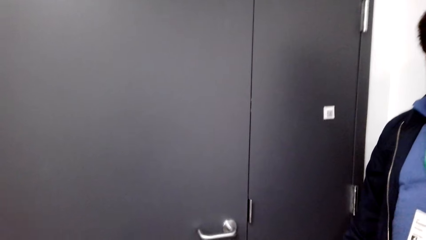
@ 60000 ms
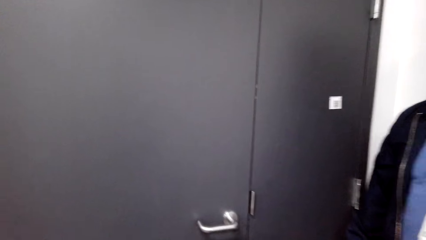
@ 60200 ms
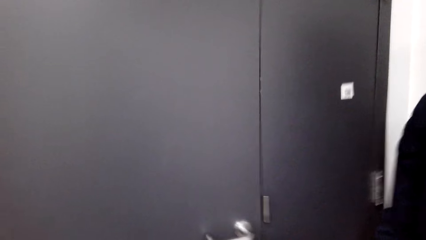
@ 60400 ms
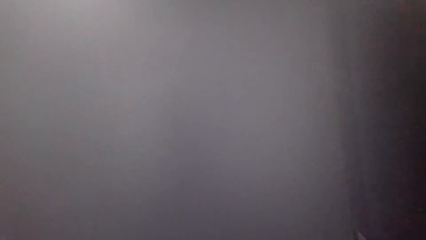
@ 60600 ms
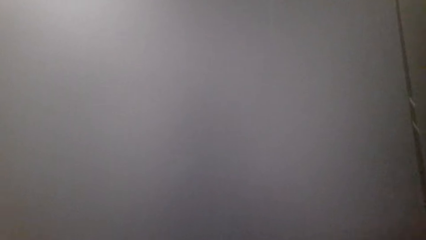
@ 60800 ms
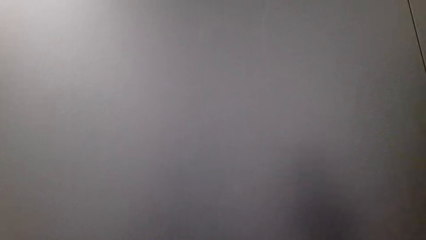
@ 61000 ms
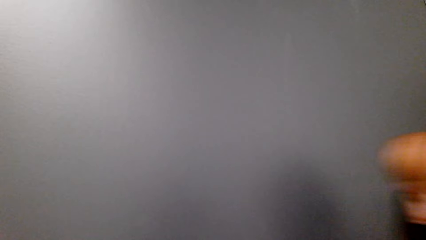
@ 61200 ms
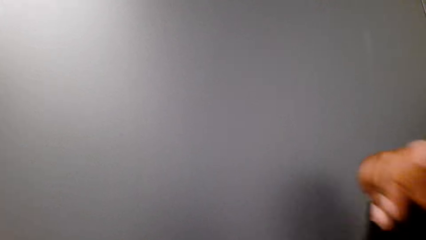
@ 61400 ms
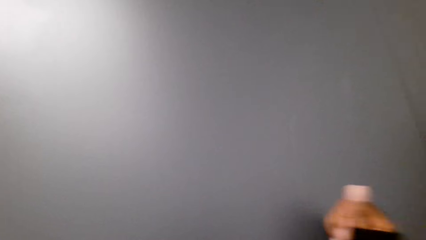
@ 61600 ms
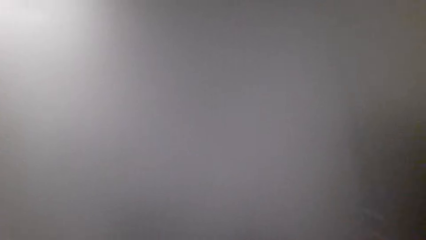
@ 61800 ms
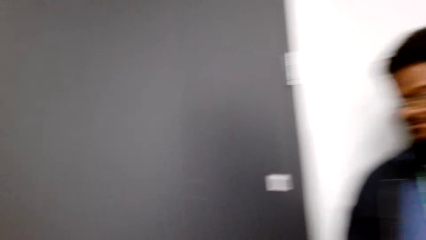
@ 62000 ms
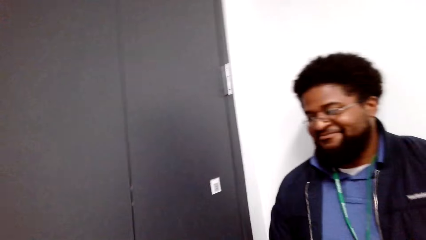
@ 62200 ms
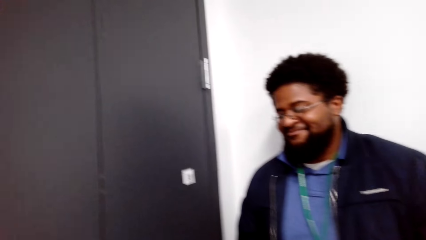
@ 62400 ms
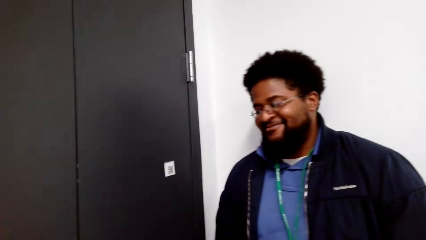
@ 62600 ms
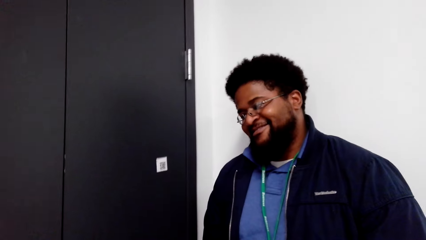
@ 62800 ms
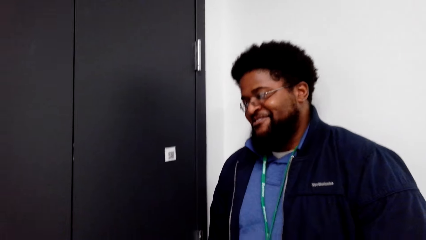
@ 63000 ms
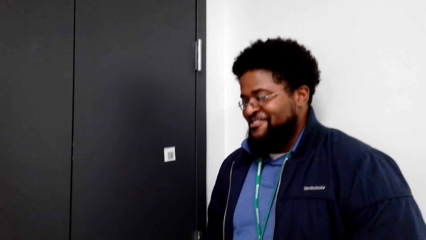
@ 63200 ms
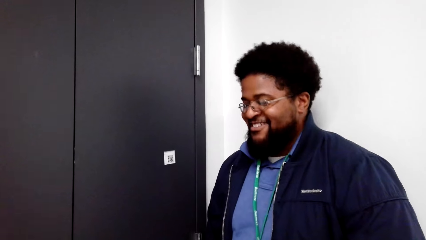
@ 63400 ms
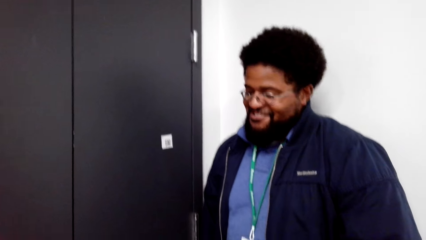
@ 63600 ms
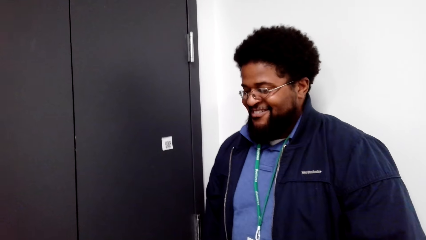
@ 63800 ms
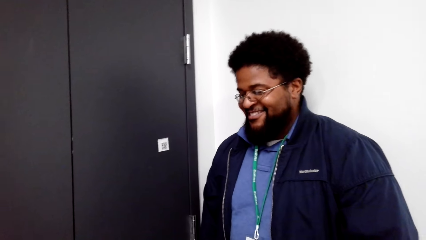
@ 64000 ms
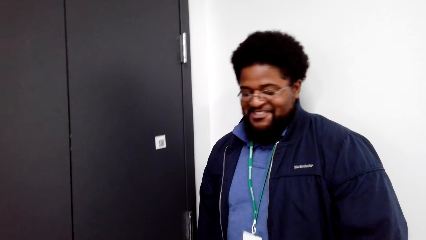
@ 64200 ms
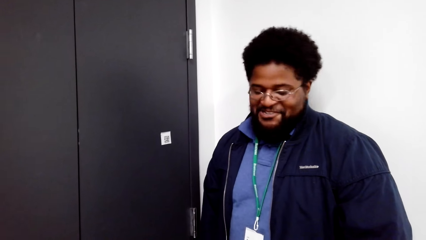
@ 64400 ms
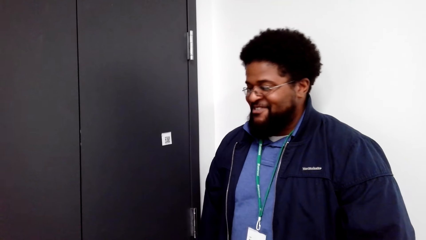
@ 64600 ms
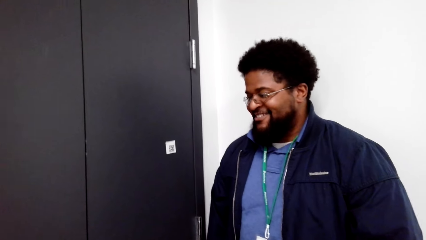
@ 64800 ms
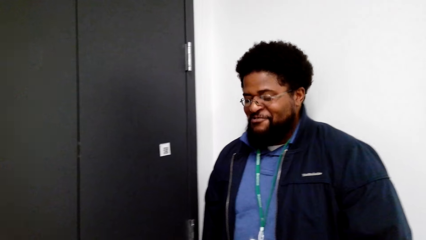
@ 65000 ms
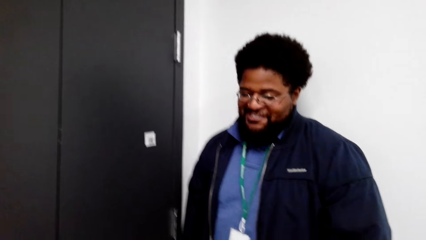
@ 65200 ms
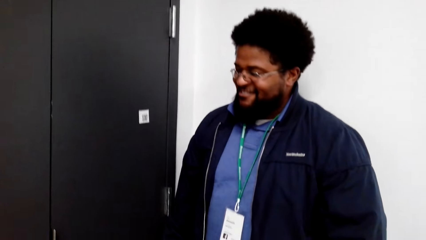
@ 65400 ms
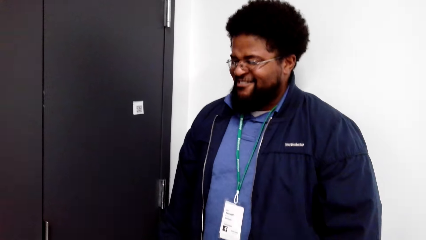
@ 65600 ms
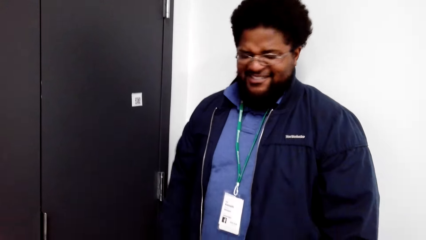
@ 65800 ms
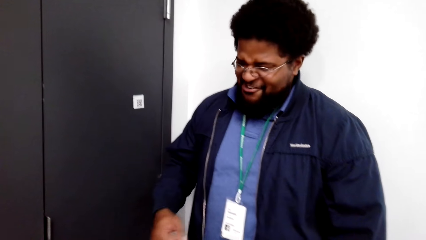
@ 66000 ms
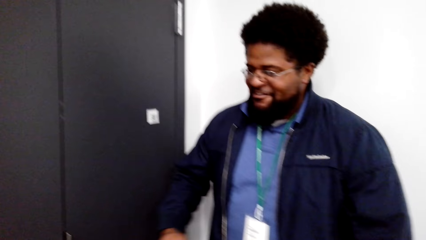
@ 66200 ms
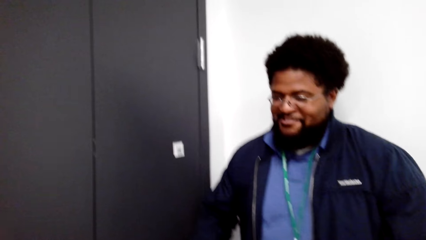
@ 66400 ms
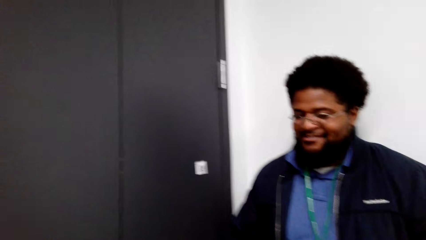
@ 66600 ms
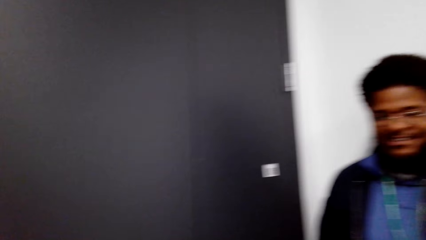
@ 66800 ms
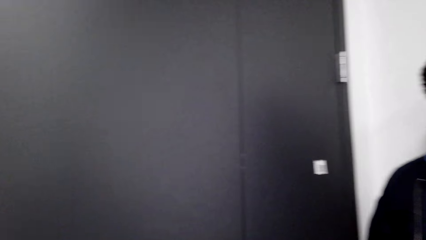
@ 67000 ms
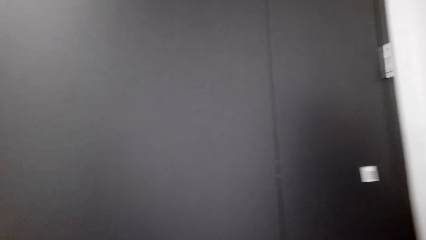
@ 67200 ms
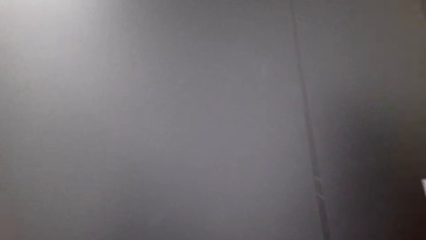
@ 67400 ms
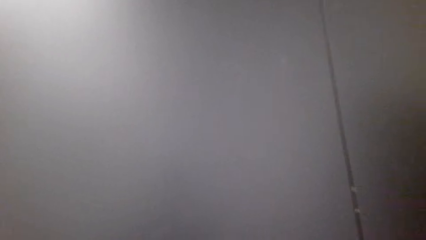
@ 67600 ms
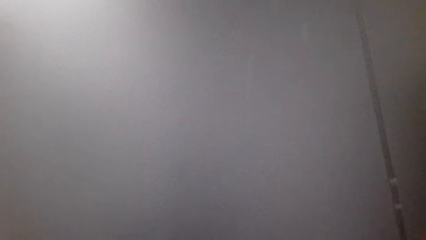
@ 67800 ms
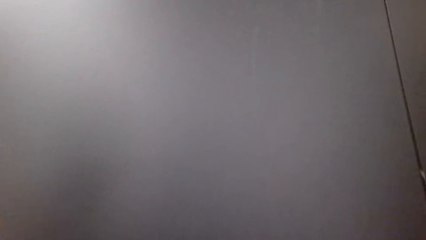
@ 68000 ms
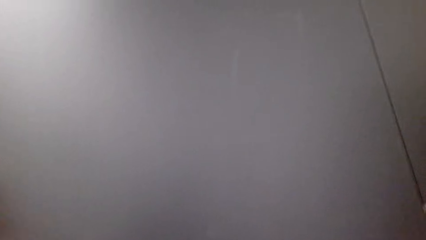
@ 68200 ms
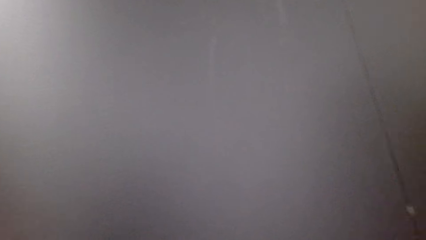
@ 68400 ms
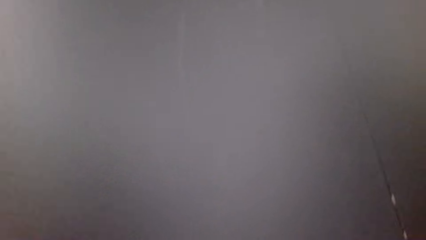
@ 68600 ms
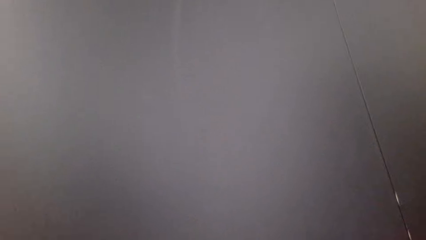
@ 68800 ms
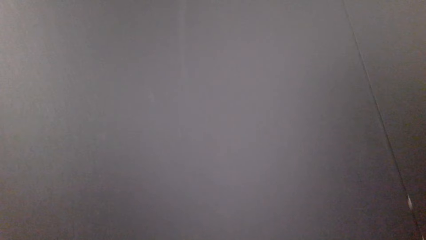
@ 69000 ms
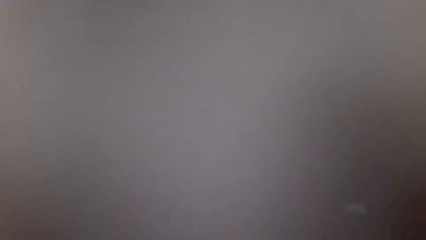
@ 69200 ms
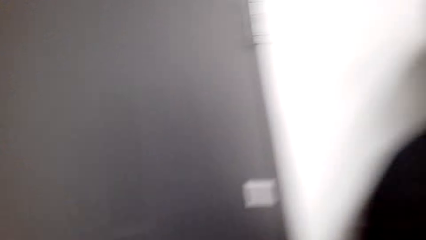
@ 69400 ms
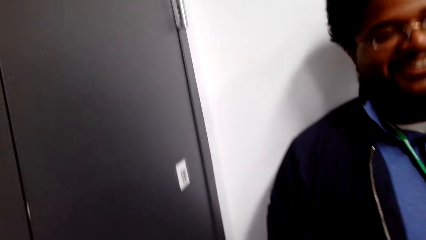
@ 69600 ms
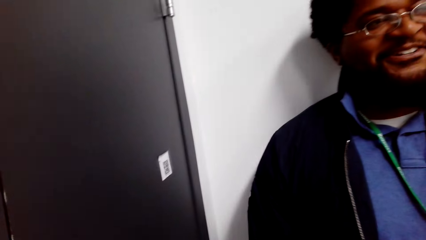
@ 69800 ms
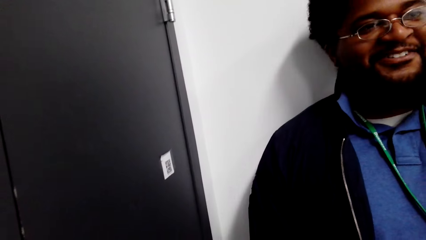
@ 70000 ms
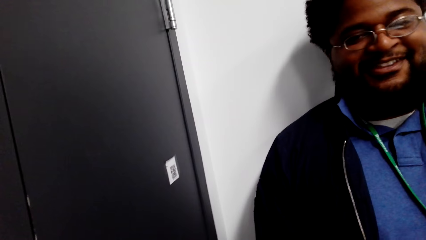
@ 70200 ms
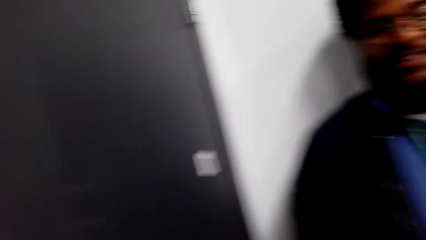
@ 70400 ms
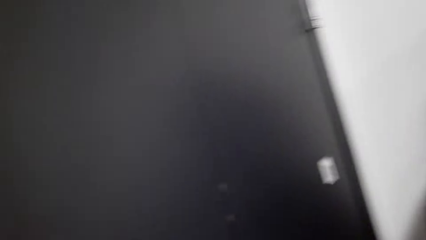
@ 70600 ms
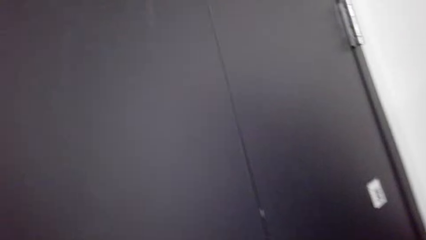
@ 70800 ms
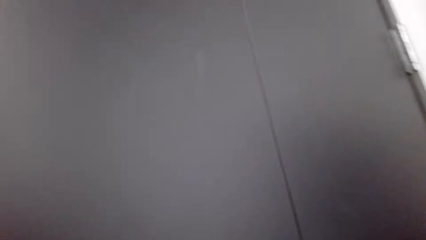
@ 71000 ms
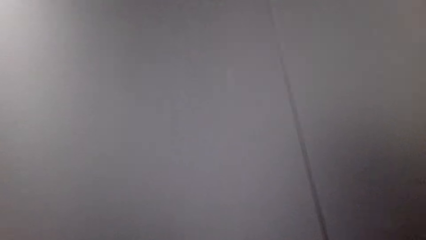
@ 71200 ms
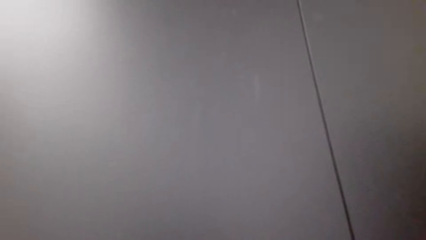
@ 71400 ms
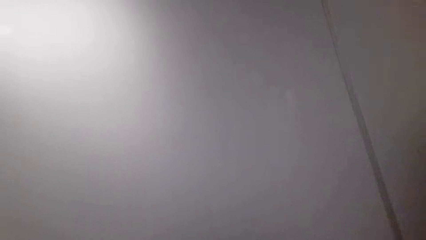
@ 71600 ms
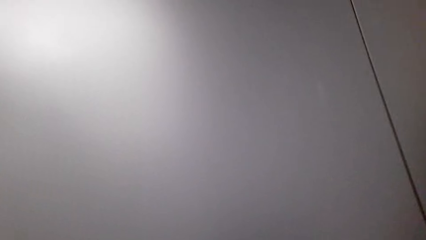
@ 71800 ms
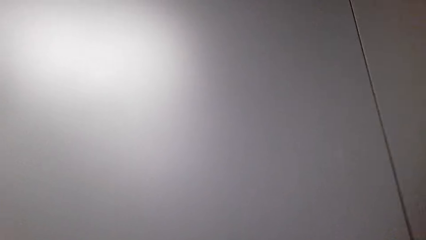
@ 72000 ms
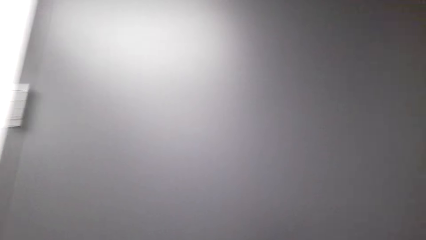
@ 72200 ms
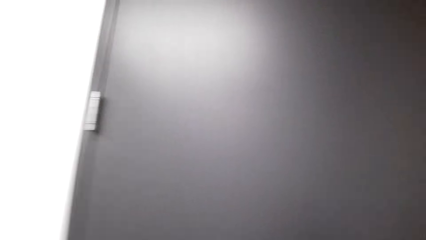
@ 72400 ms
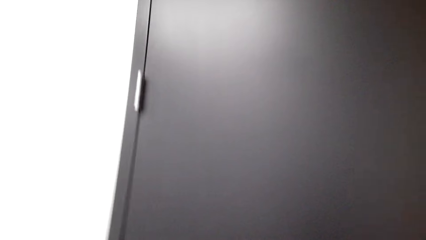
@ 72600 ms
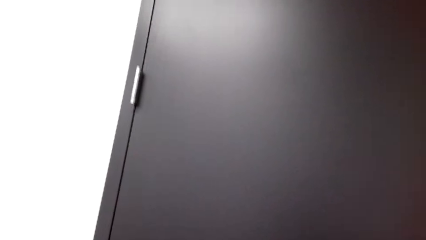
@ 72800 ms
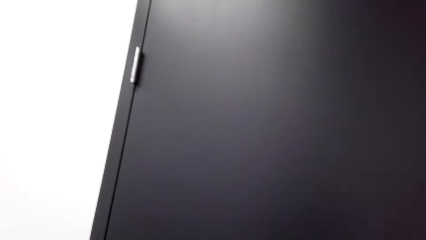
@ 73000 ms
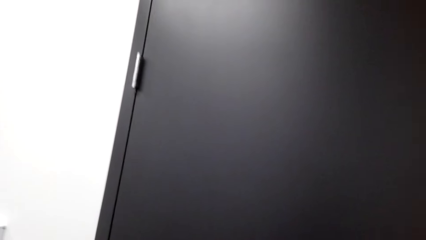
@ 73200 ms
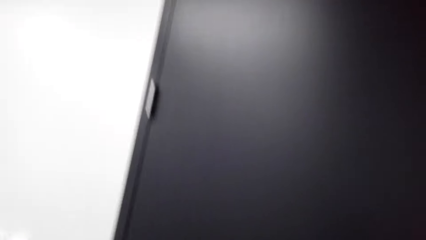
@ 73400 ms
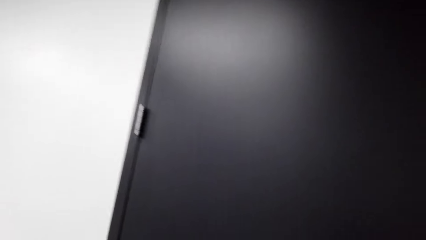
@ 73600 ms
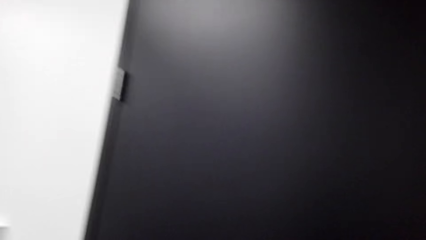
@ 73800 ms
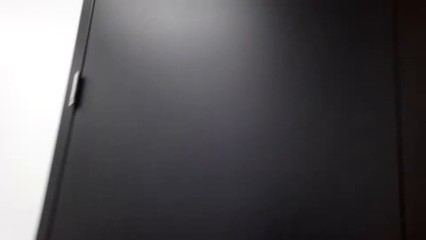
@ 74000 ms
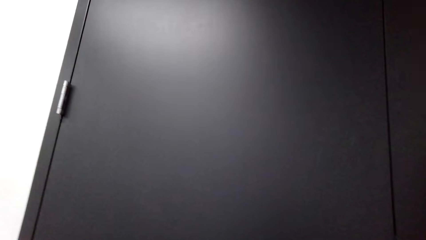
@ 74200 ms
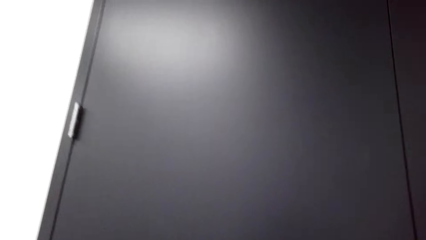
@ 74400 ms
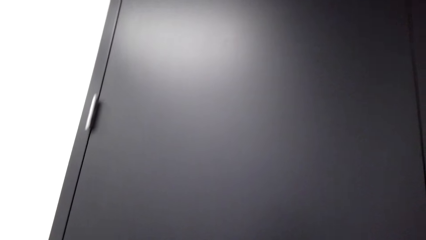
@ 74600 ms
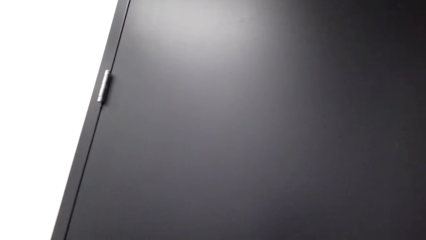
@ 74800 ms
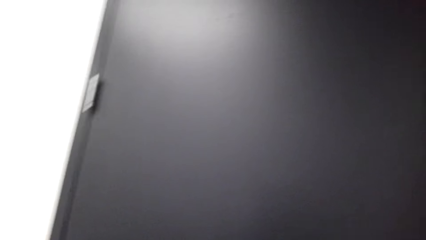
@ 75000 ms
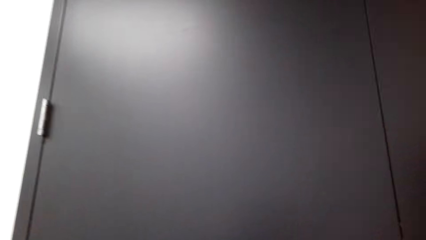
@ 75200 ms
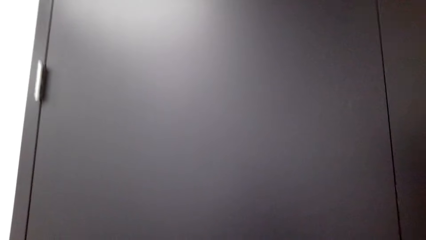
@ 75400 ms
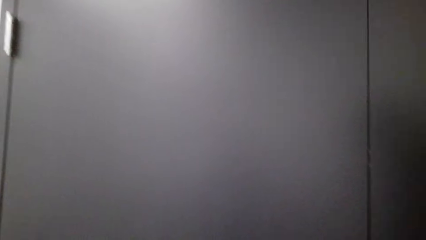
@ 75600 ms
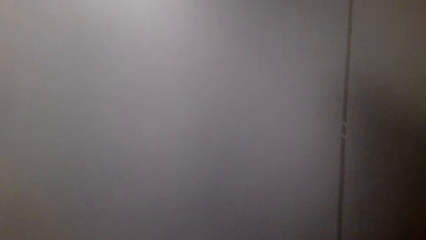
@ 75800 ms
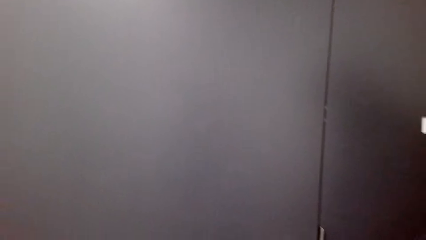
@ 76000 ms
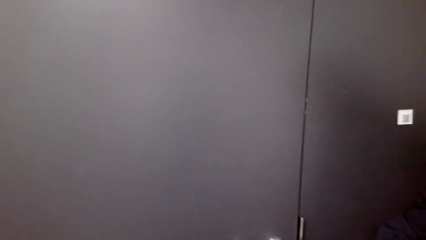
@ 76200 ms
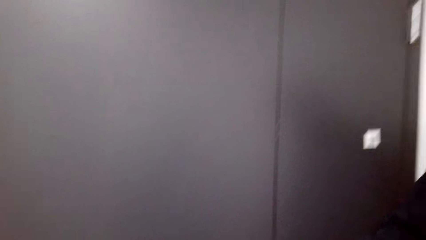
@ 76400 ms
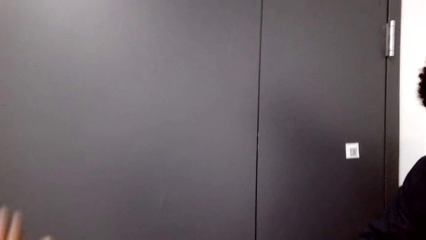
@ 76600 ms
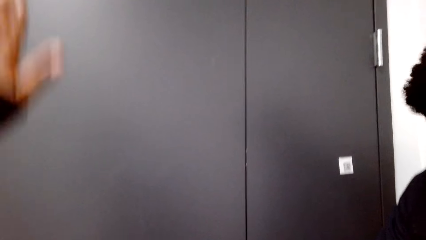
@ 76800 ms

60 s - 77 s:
The camera wearer talks to a man. The man bangs the door. The camera wearer knocks on the door. They talk to the man. The man talks to the camera wearer. The camera wearer talks to the man. The man talks to the camera wearer. The camera wearer bangs the door. They talk to the man. The man talks to the camera wearer. The camera wearer talks to the man. They look around.
